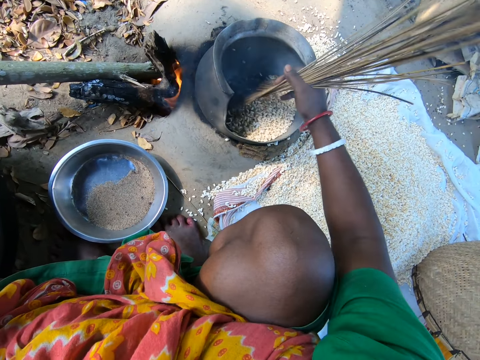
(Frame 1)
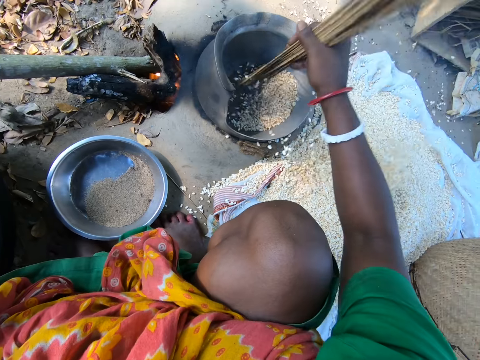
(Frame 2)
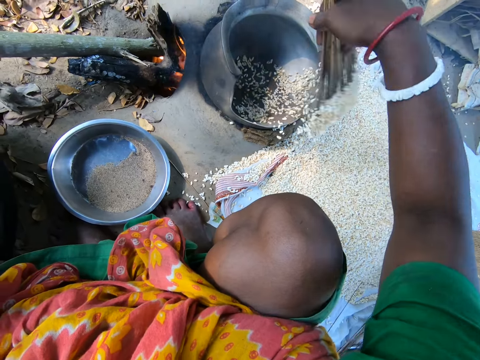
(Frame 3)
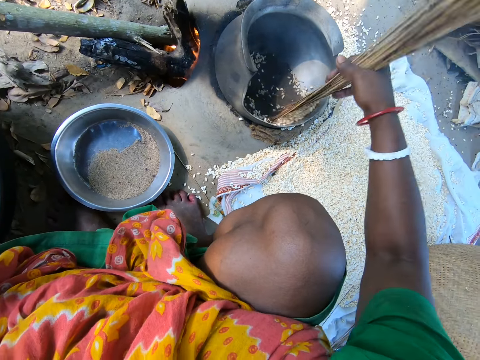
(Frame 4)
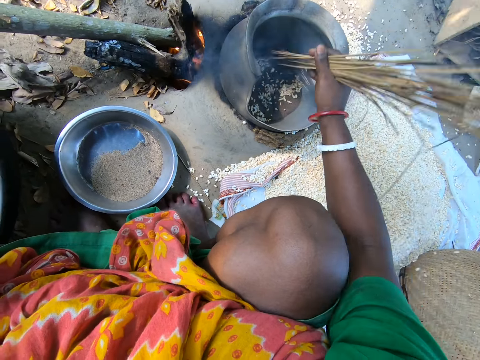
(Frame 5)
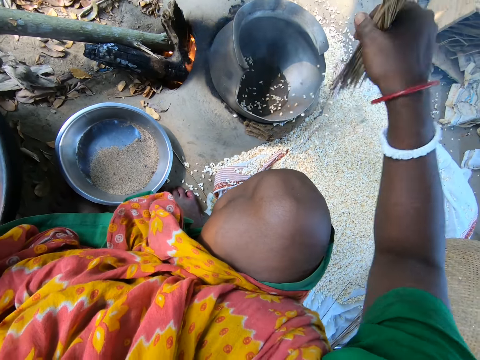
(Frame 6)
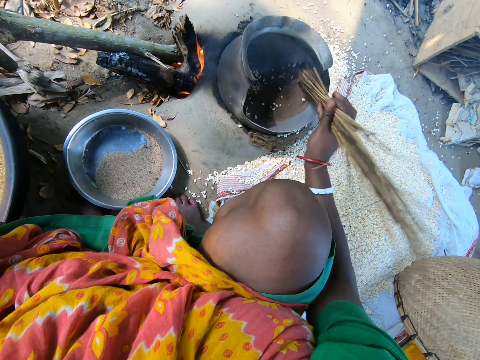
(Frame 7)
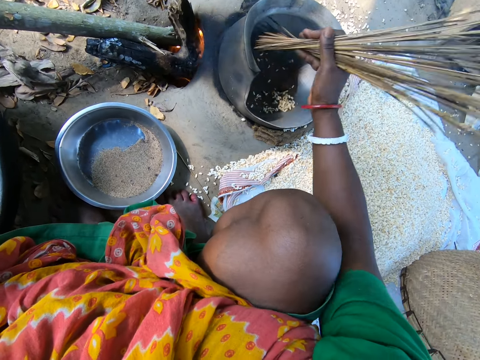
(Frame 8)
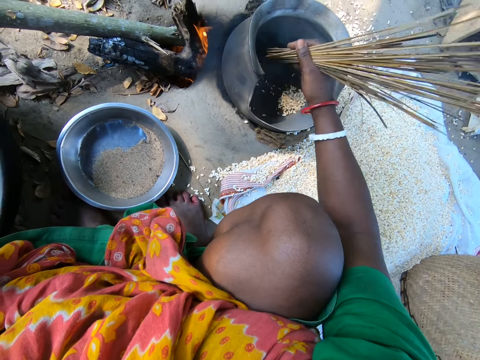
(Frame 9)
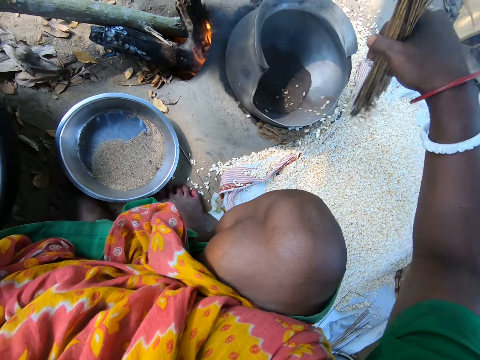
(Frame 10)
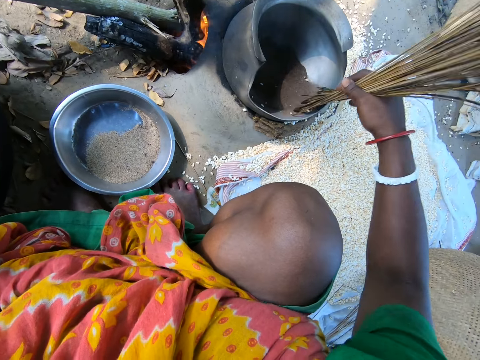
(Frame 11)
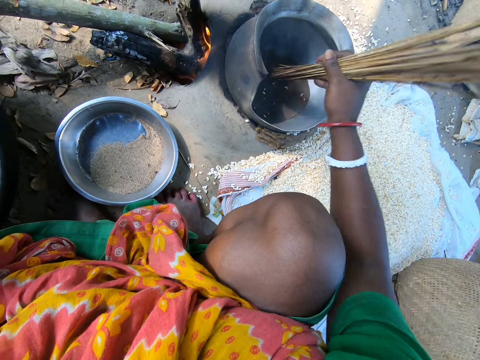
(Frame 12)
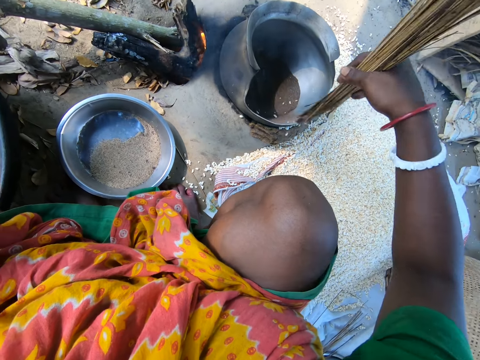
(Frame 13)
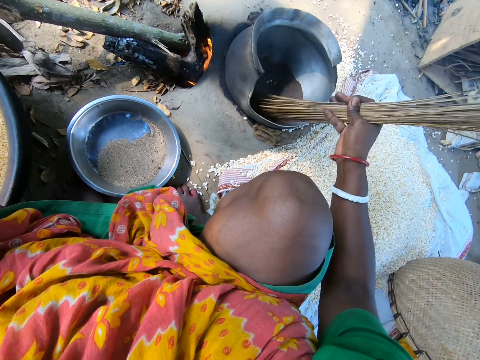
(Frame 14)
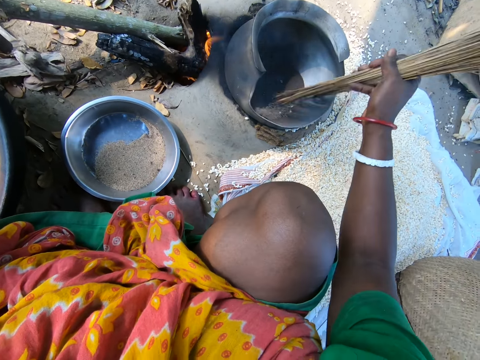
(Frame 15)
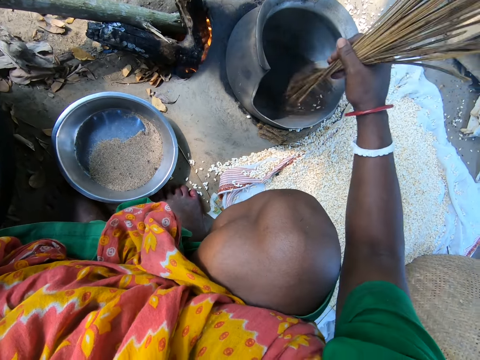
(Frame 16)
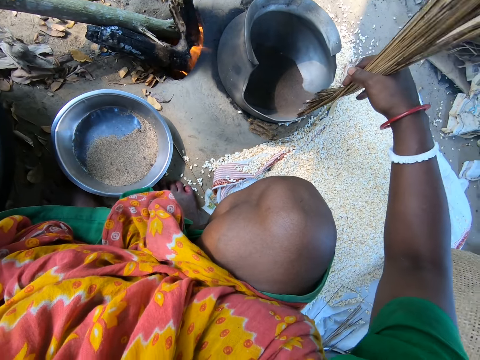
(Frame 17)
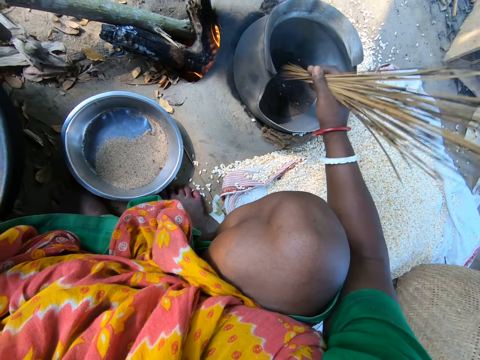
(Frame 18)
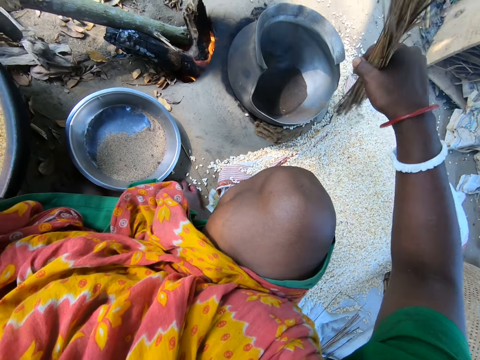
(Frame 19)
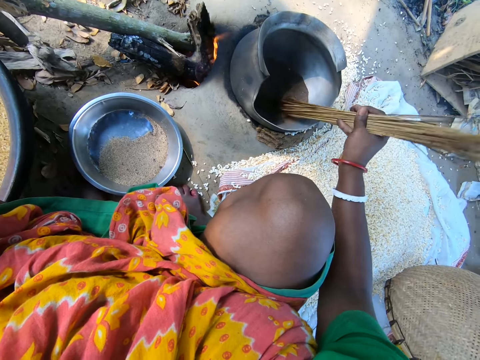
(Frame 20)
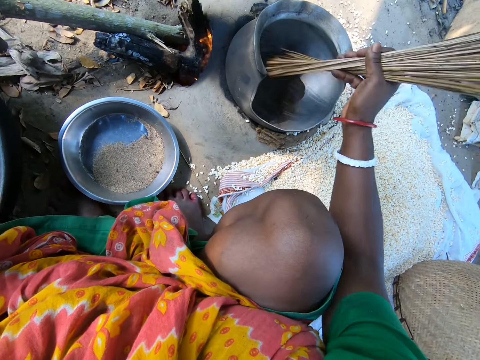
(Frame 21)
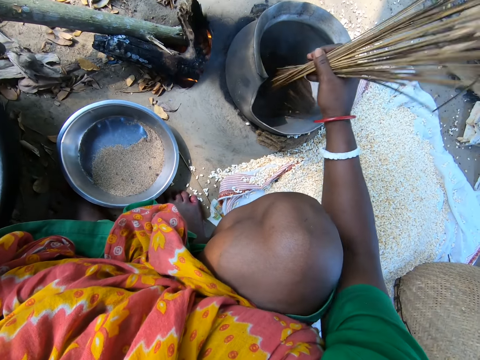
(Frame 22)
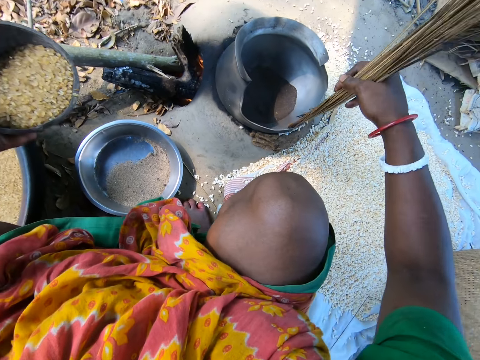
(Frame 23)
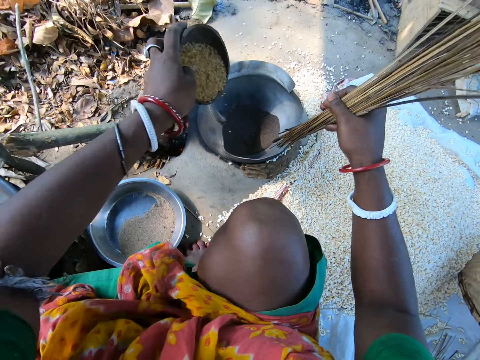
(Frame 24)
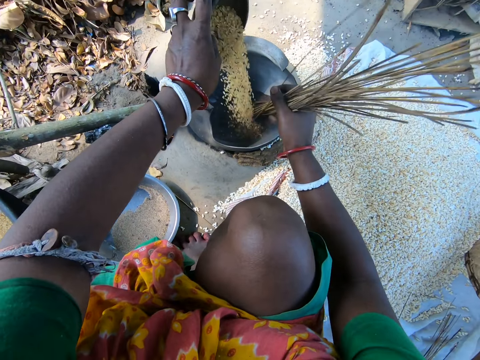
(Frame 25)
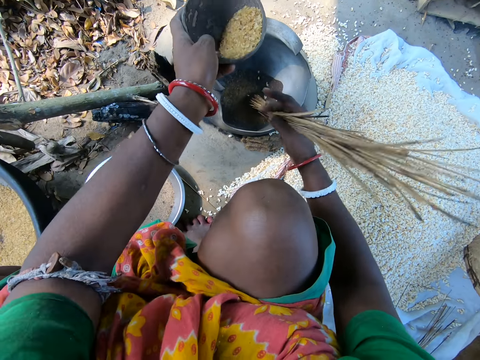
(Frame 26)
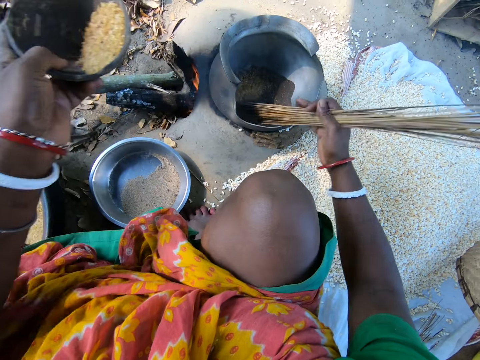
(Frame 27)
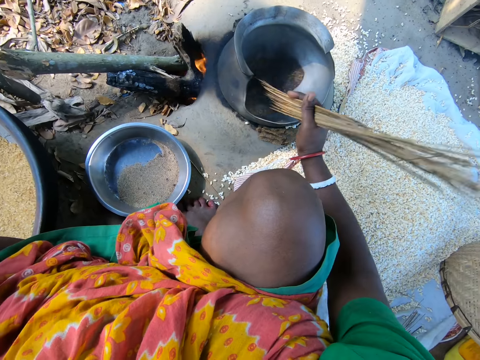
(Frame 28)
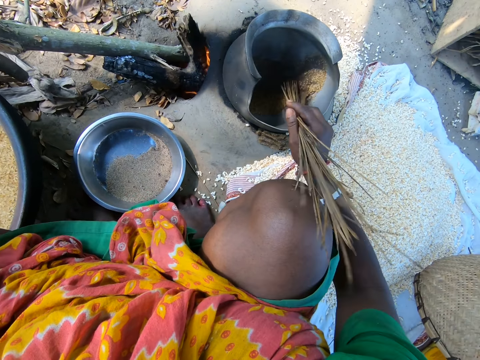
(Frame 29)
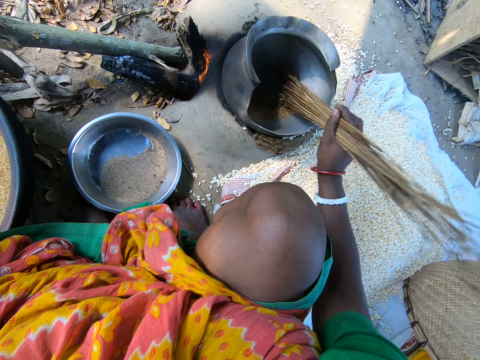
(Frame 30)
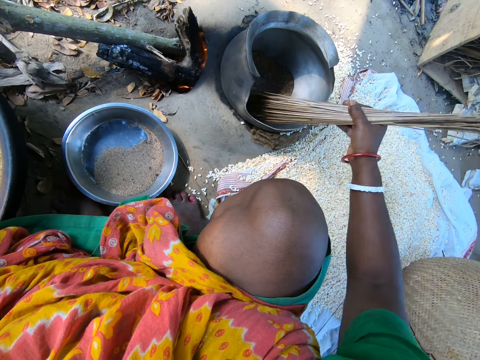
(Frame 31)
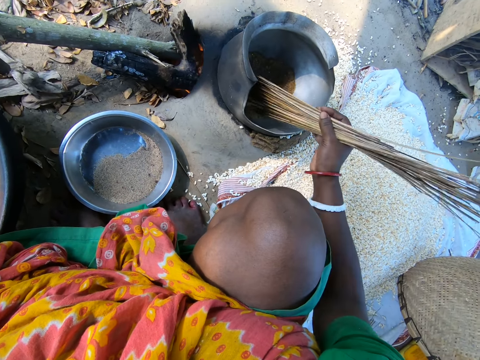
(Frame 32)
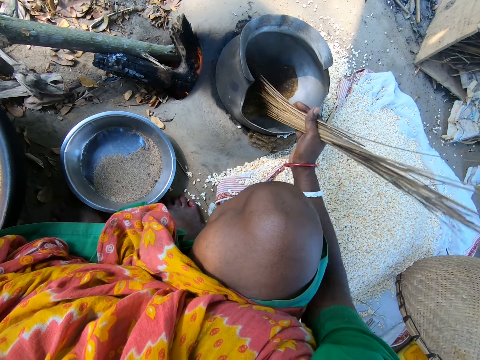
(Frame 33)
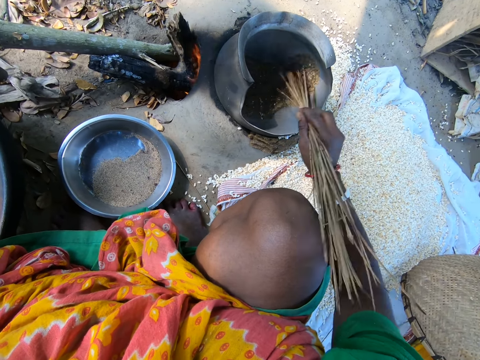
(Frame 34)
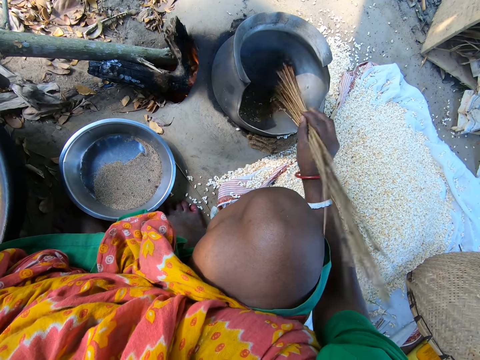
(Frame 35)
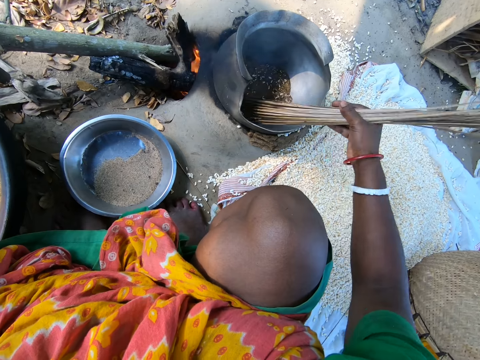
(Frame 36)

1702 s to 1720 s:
The camera wearer removes the rice or grains from the cooking pot with the broom sticks. She stirs the grains. She removes the grains from the pot. She stirs the grains. She removes the grains from the pot. She stirs the grains. She pours the rice in the bowl into the cooking pot. She mixes the Asian rice in the cooking pot with the broom sticks in her hand.

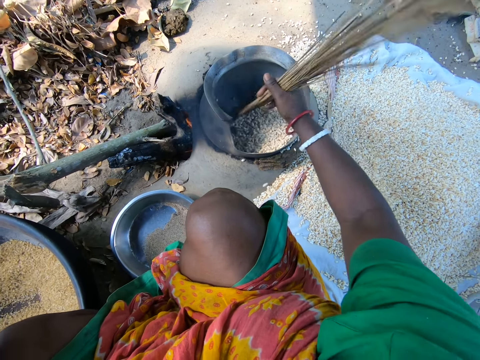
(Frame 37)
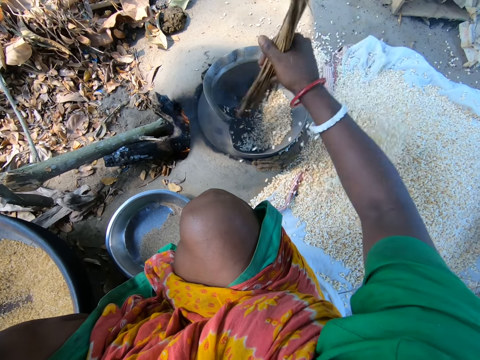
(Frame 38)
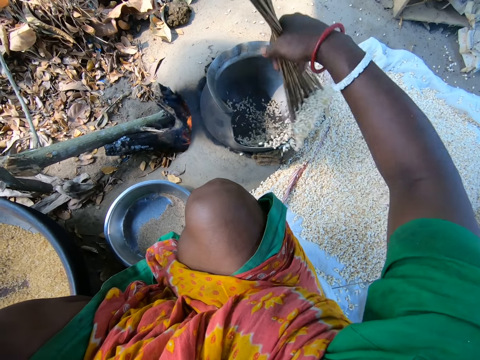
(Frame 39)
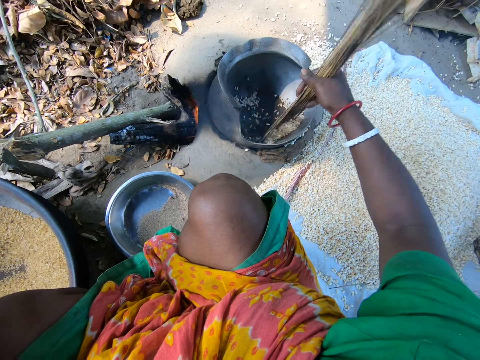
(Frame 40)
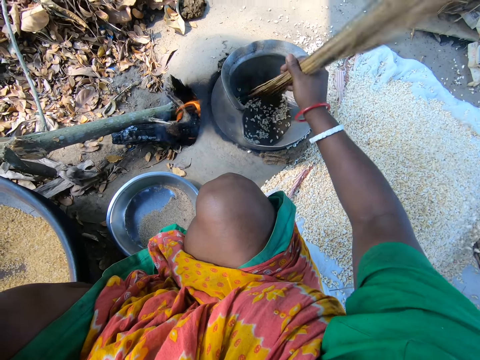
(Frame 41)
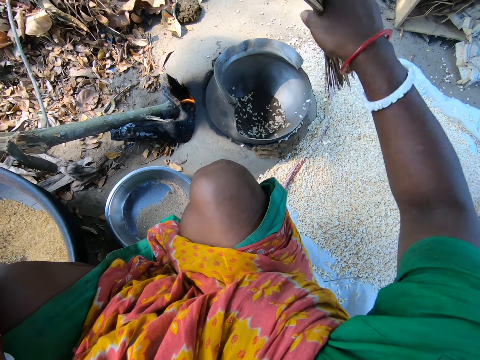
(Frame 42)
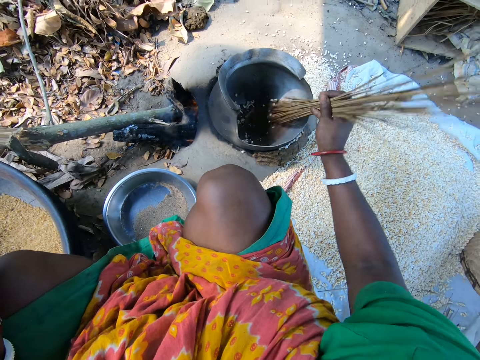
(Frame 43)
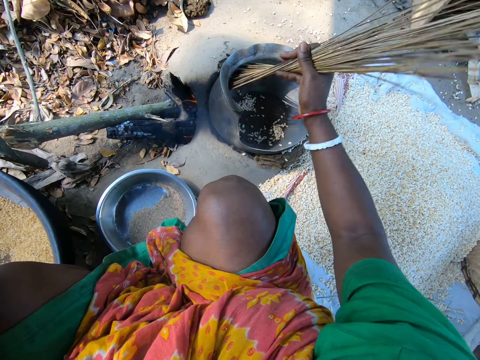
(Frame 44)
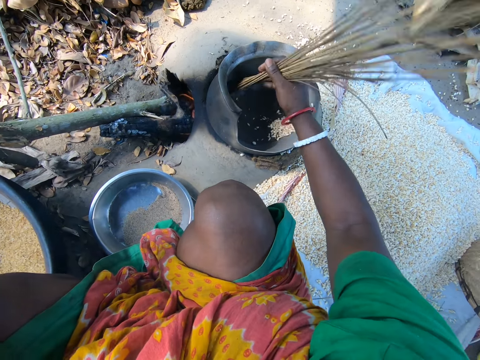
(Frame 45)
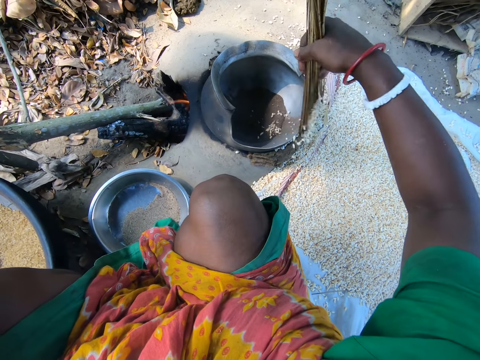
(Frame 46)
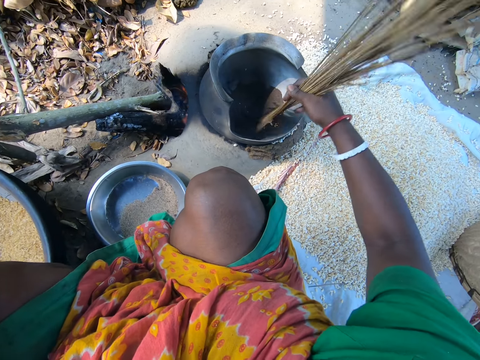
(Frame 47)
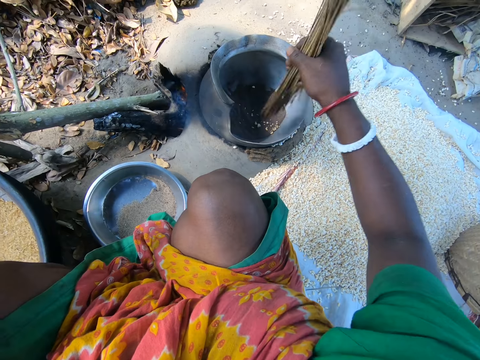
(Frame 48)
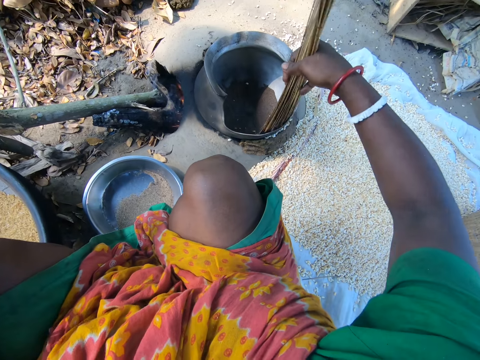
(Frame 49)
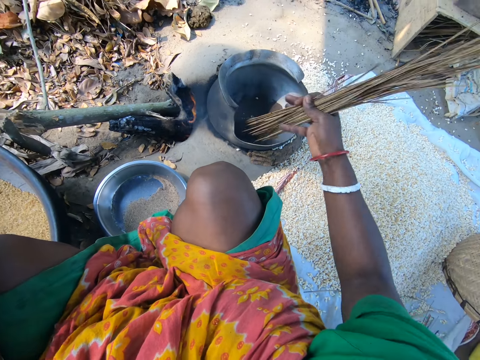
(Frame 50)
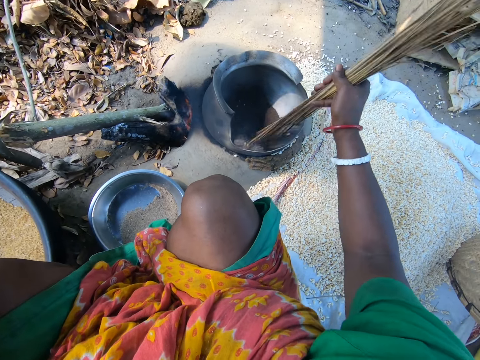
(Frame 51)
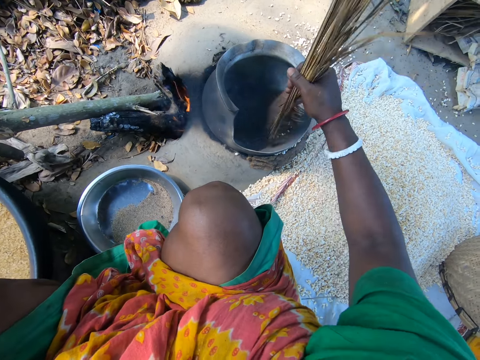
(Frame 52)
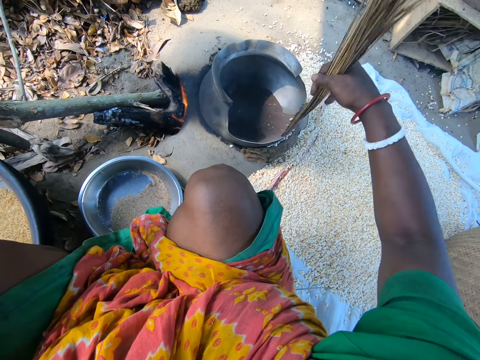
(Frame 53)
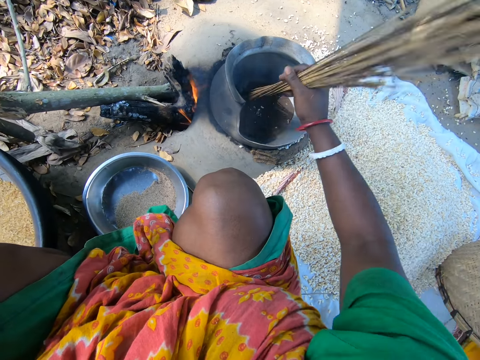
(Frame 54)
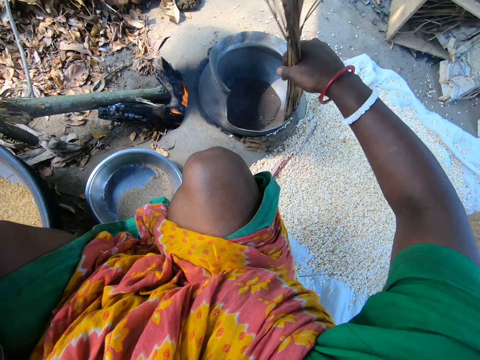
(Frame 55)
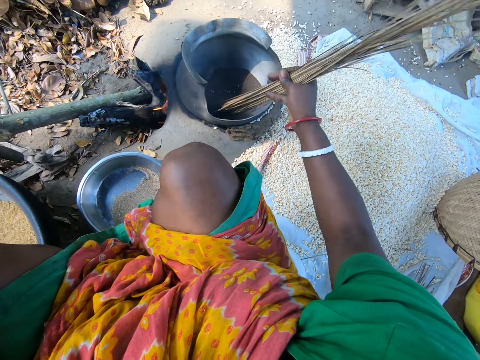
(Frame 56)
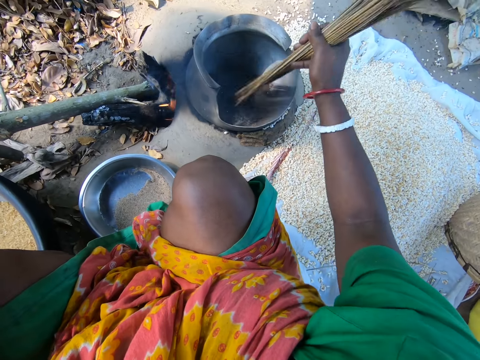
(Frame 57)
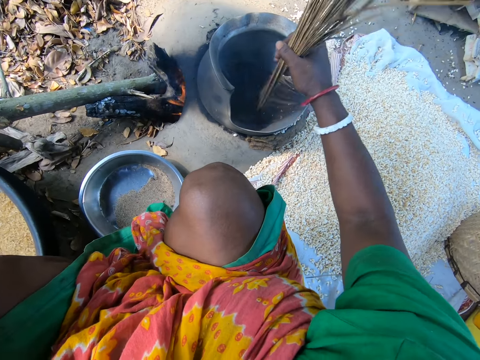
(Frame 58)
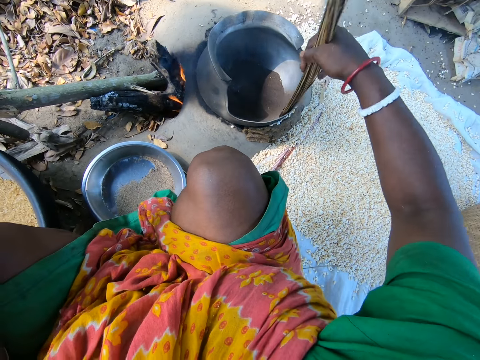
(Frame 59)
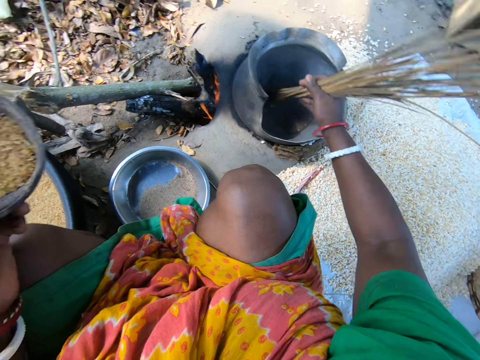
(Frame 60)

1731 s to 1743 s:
The camera wearer removes the rice or grains from the cooking pot with the broom sticks. They stir the grains. They remove the grains from the pot. They stir the grains. They remove the grains from the pot. They stir the grains.
